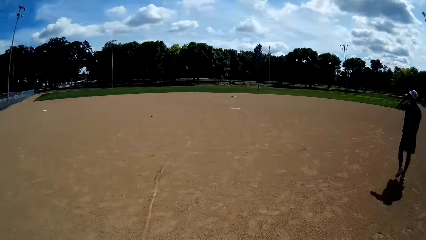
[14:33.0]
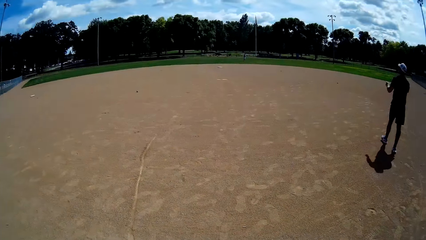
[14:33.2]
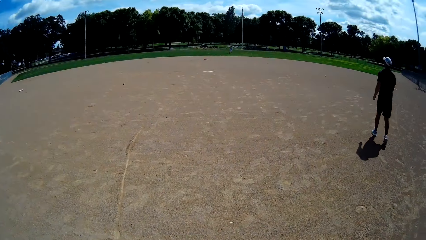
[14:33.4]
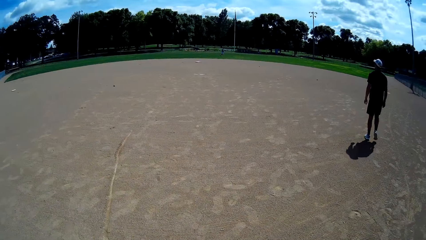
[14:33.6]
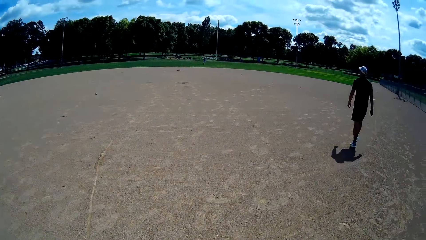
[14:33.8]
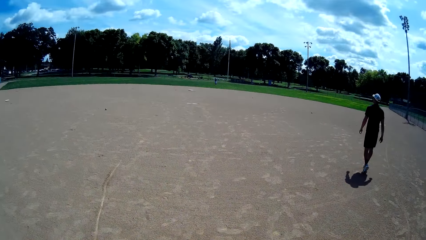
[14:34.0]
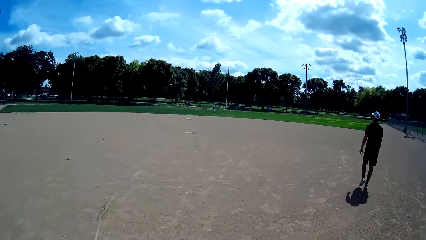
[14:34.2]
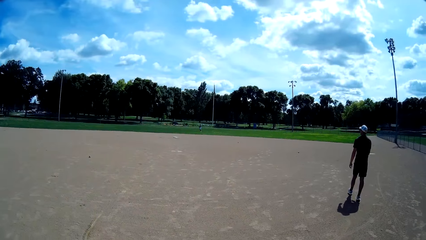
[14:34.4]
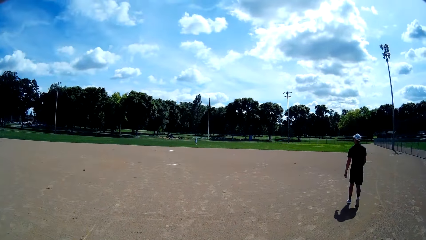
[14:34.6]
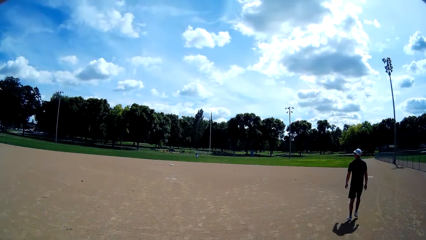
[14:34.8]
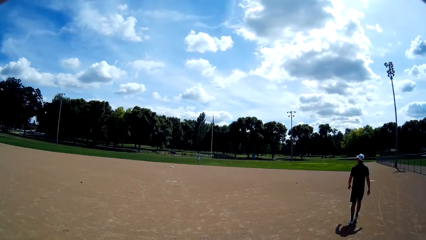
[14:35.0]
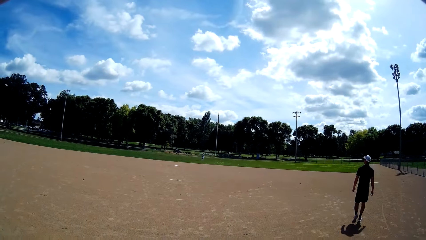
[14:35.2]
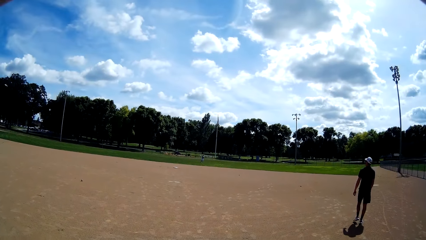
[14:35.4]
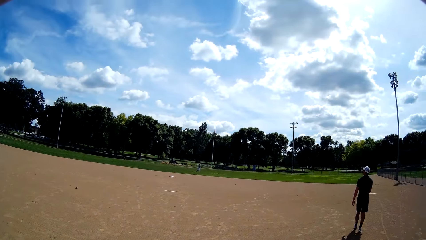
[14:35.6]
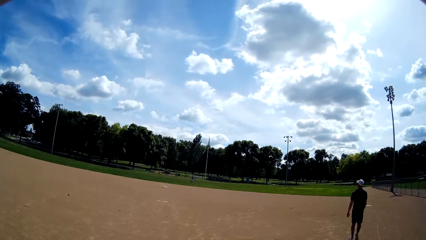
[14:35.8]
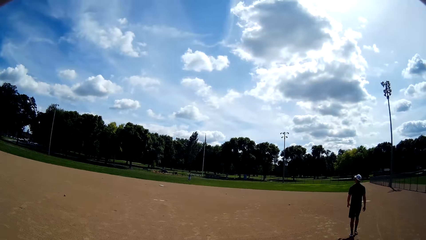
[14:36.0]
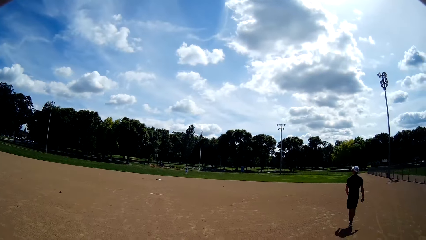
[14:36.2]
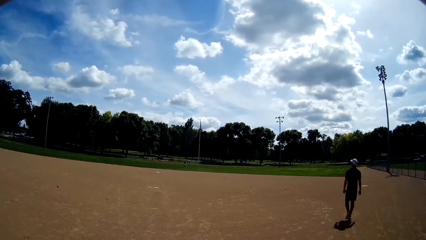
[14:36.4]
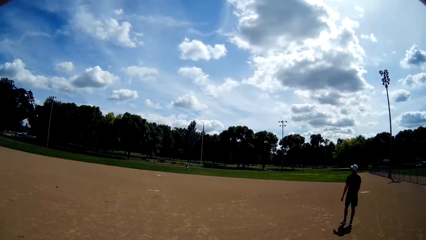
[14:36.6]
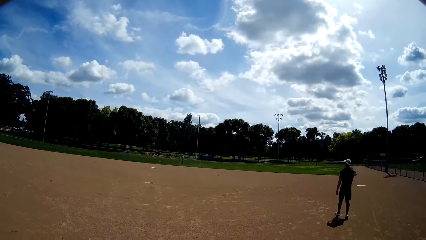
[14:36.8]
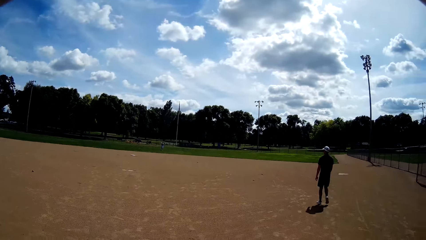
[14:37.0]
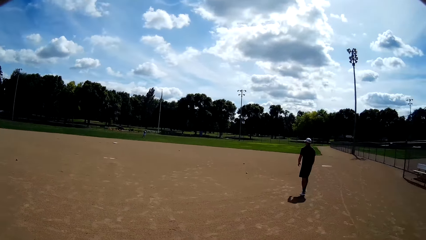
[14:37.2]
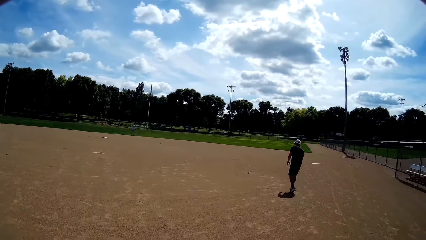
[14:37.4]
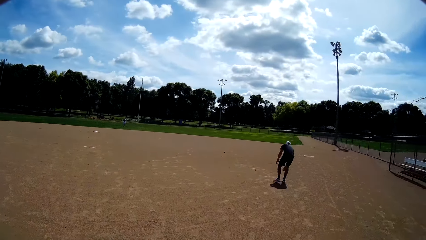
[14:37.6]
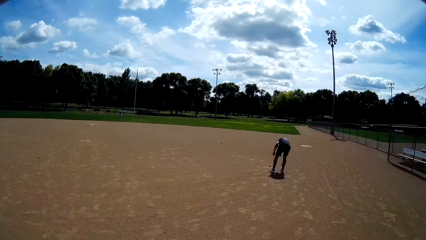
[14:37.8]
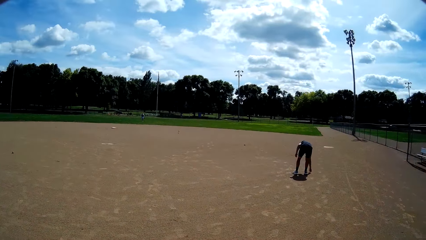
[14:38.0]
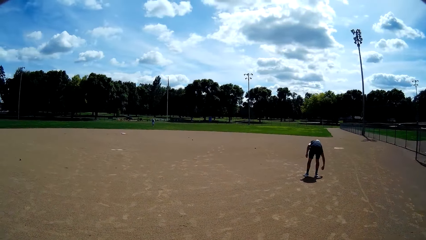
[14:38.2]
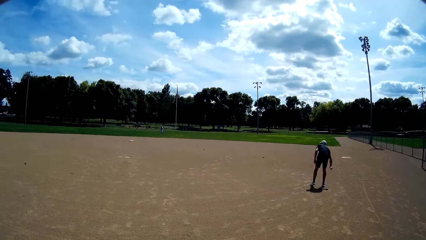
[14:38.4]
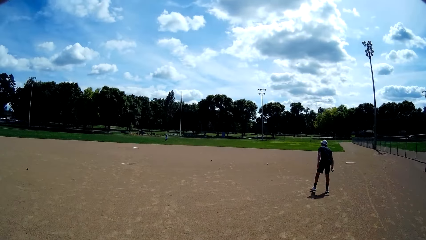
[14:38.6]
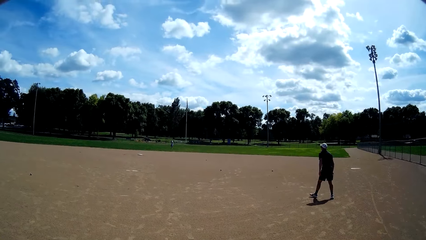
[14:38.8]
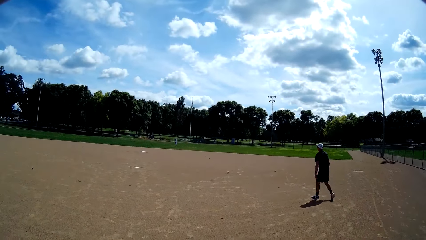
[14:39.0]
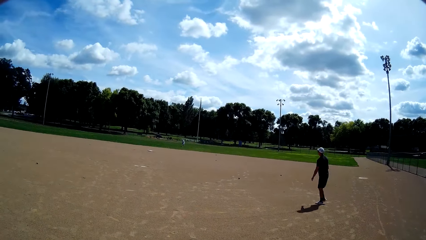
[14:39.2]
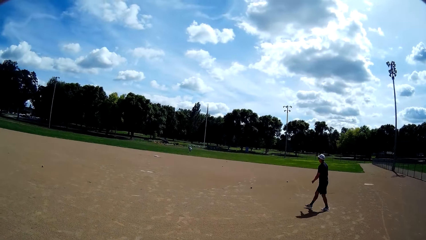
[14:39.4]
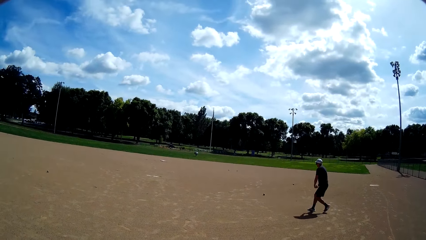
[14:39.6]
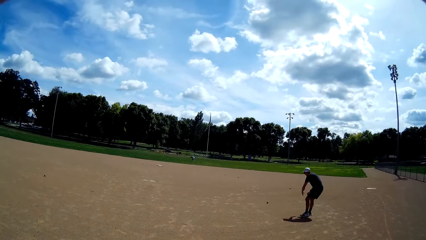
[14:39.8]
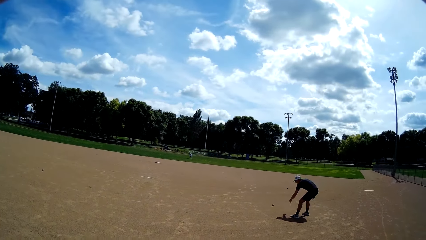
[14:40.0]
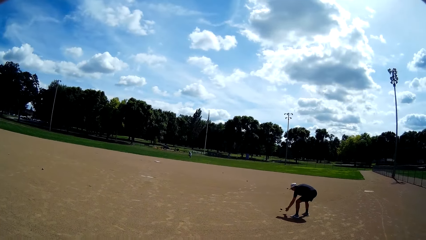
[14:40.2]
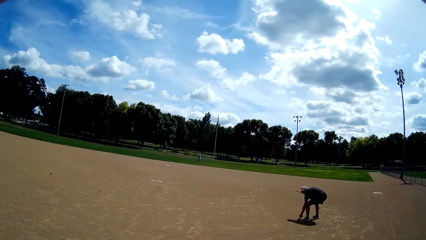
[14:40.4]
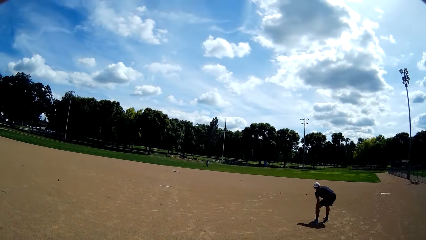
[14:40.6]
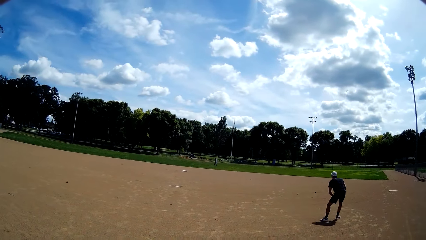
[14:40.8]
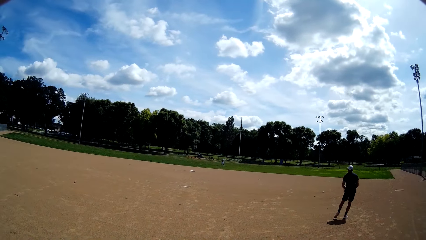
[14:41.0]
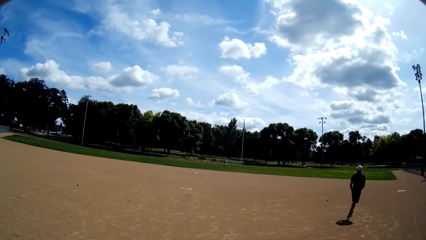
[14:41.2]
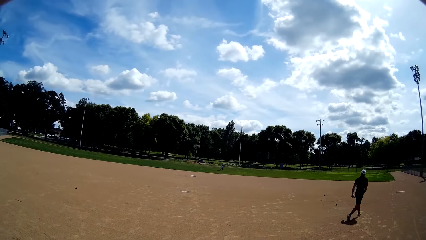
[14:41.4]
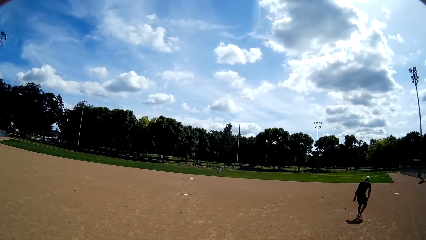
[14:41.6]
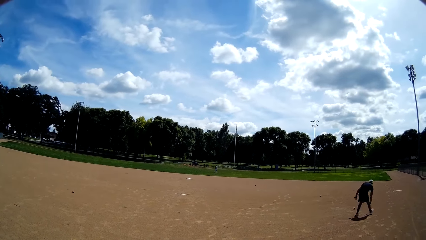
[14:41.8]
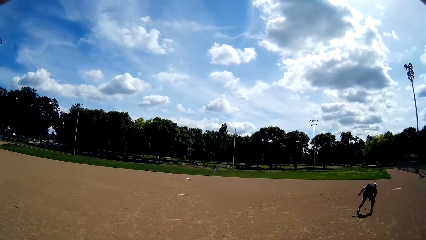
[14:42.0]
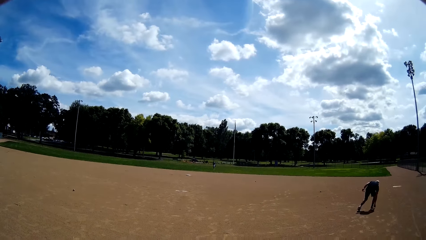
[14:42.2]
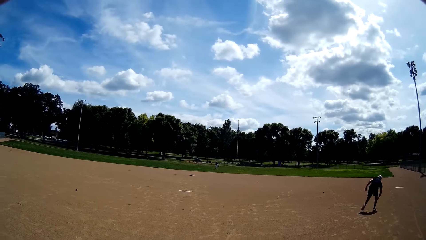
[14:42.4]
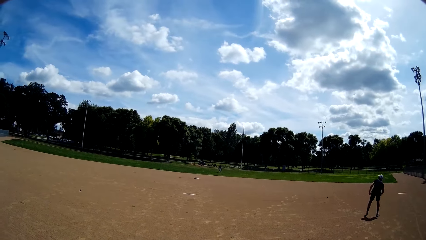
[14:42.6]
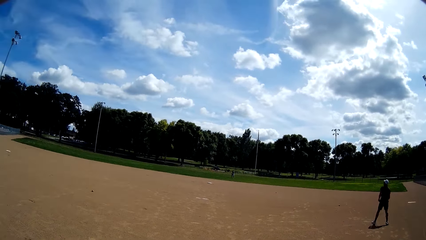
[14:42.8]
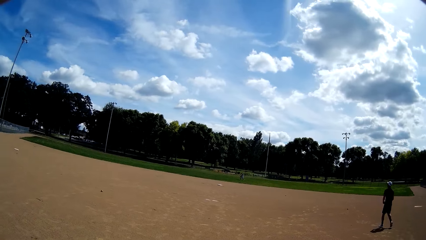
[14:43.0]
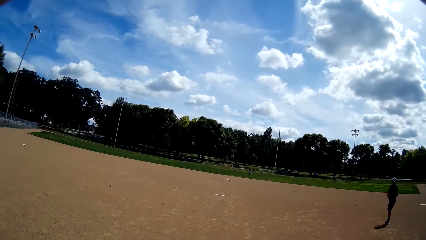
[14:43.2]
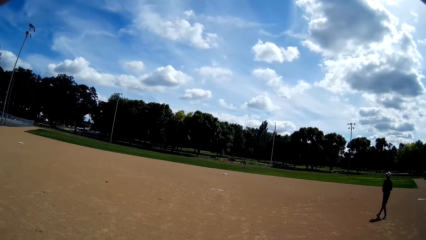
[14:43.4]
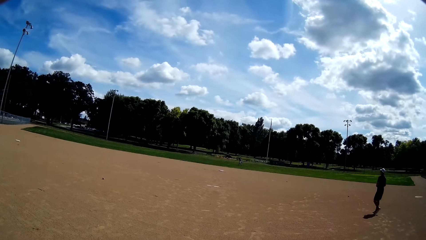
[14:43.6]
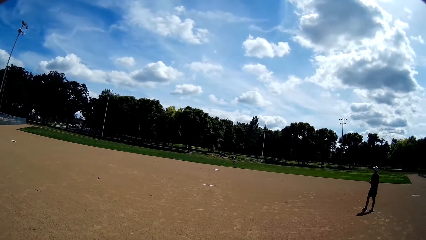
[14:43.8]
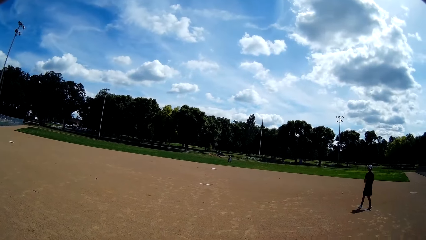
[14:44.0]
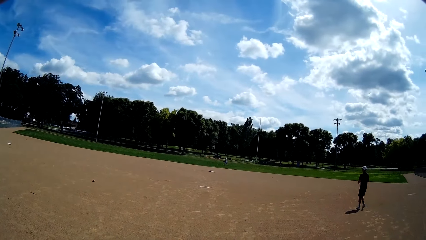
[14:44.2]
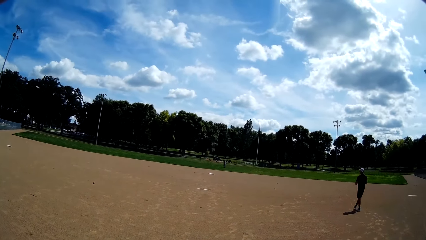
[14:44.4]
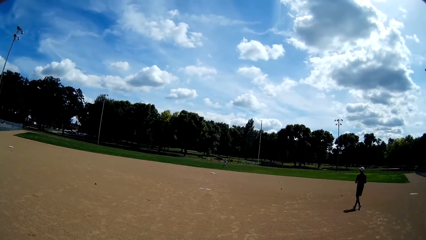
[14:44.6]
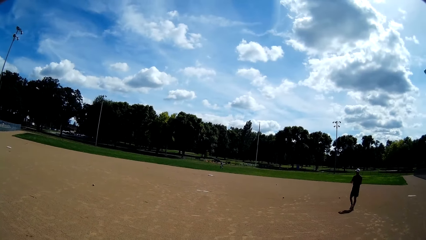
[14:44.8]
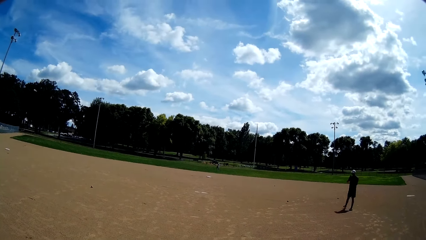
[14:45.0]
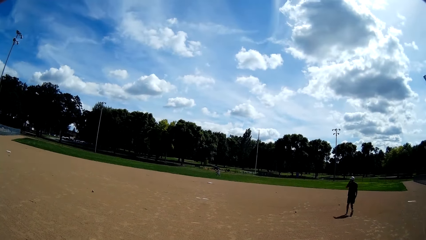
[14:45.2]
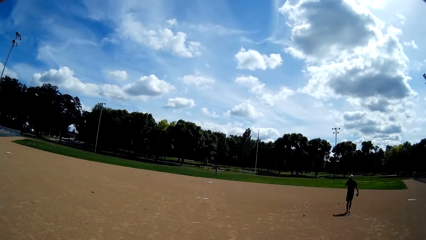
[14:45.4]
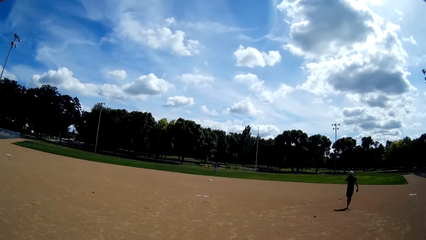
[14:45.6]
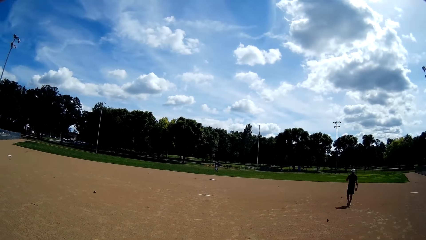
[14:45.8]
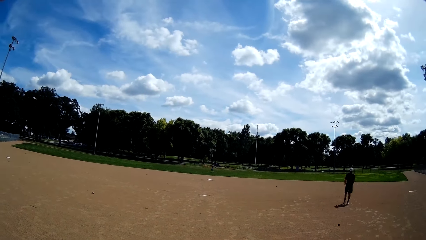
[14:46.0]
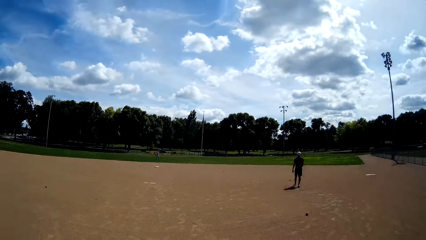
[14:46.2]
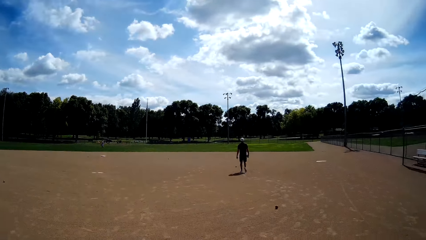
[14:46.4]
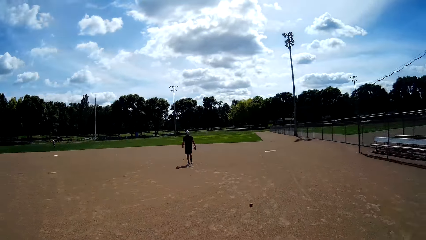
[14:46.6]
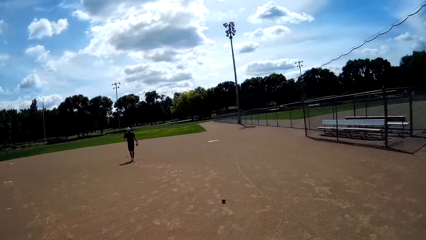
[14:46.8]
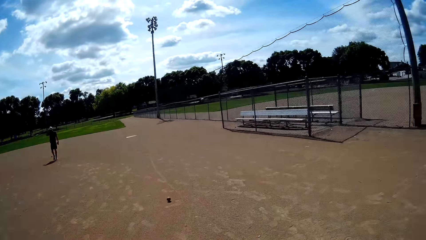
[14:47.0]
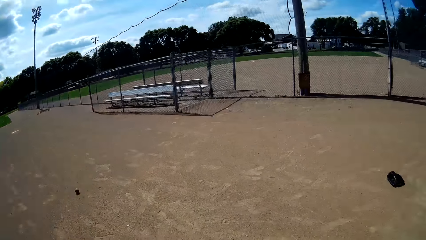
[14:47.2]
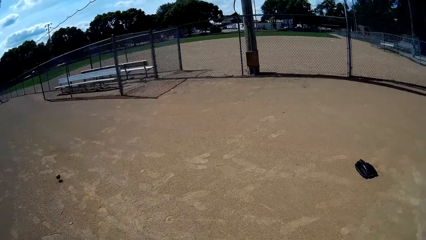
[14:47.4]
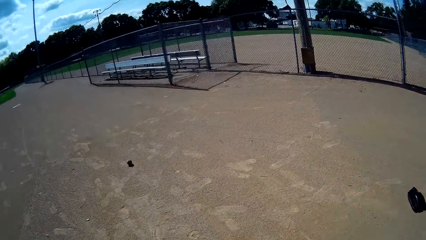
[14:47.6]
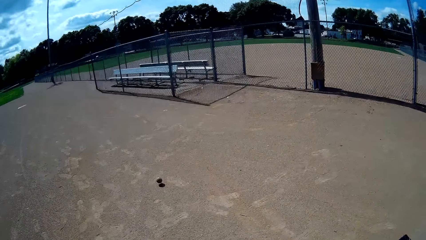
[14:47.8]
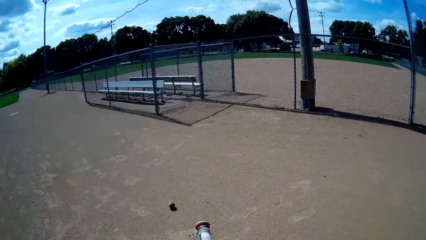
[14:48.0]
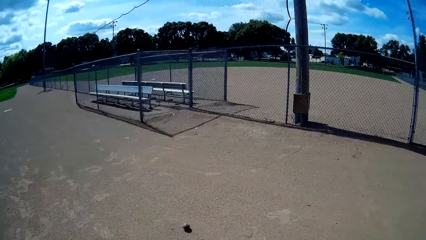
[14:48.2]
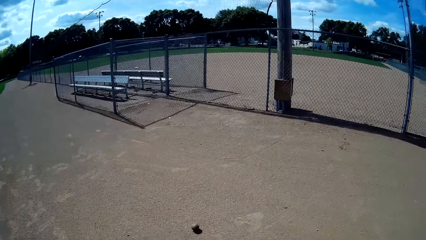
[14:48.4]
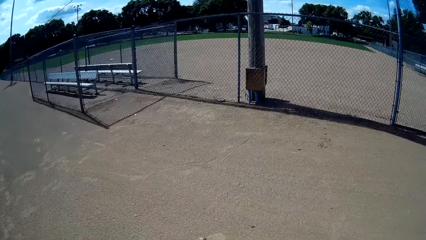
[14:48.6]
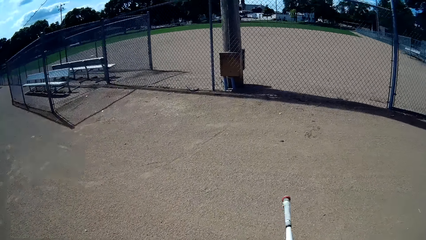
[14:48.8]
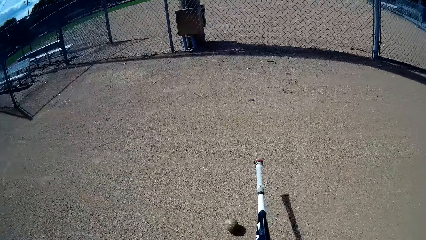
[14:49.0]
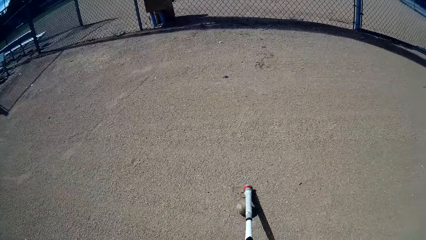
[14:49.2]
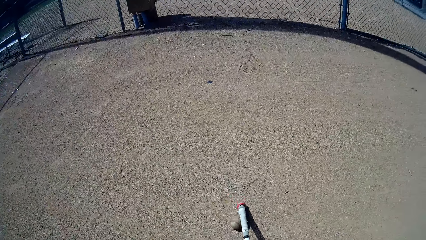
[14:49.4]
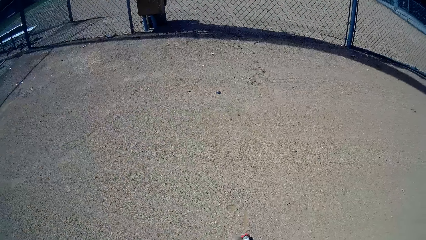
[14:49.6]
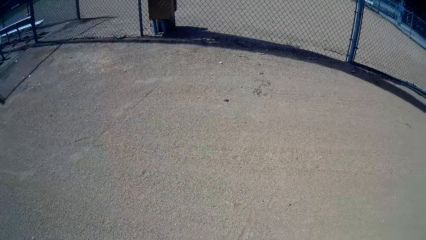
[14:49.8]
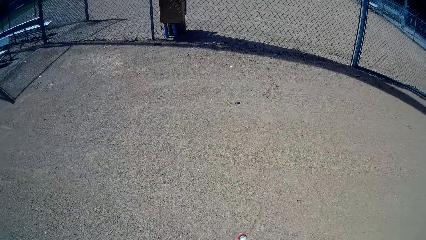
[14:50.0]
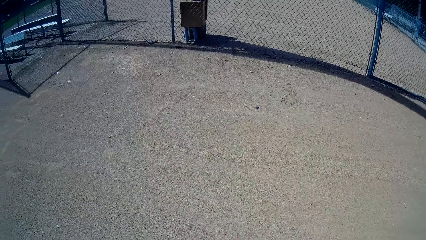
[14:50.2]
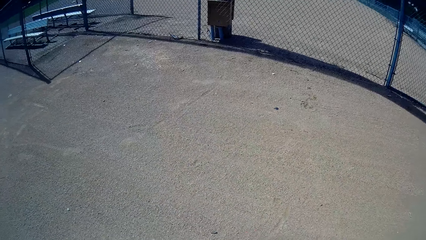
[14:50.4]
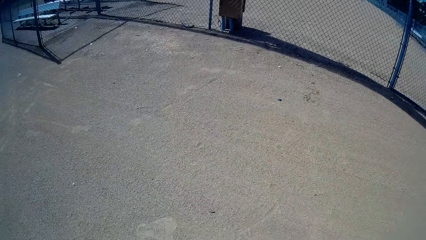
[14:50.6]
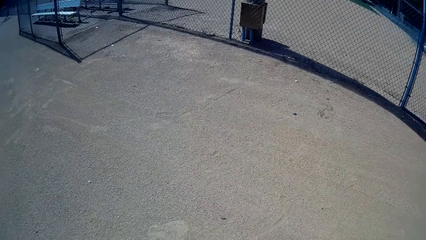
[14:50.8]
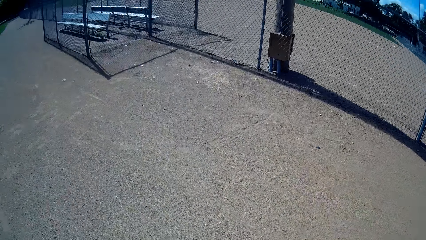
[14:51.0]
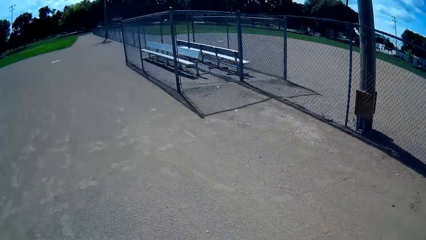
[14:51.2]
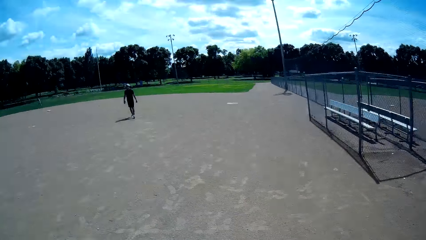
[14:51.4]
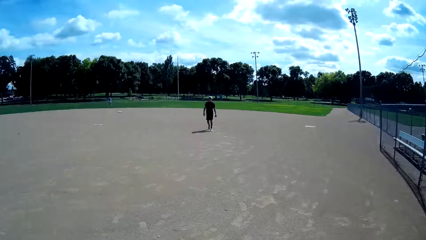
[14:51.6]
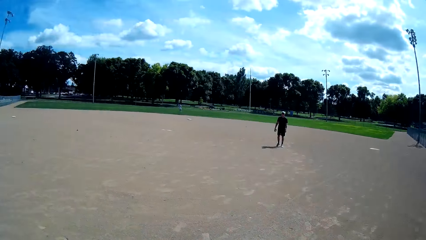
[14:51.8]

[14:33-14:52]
The camera wearer holds the baseball bat with his right hand. He walks around. A man throws balls towards another man. The other man picks up a ball from the ground. The other man walks around. The other man picks up another ball from the ground. The other man moves around. The camera wearer talks to the first man. The other man picks up another ball from the ground. The other man walks around. The camera wearer stops a ball on the ground with the baseball bat. He moves the ball with the bat.
